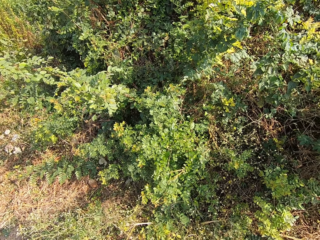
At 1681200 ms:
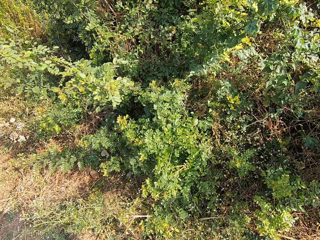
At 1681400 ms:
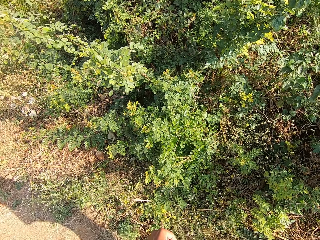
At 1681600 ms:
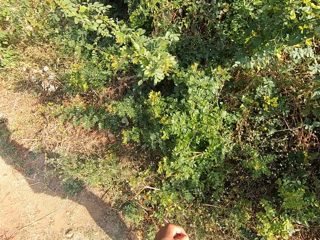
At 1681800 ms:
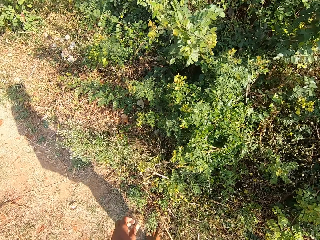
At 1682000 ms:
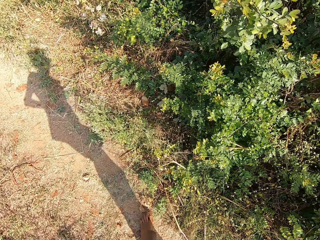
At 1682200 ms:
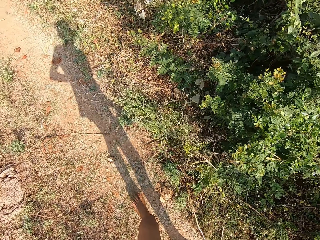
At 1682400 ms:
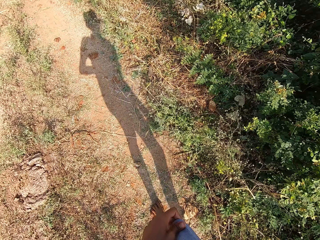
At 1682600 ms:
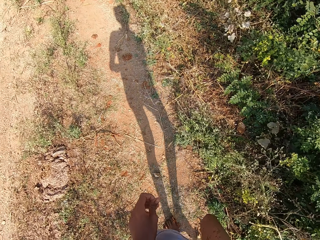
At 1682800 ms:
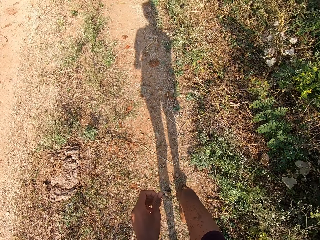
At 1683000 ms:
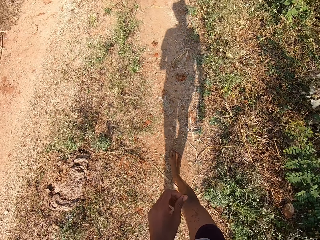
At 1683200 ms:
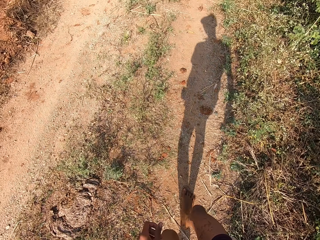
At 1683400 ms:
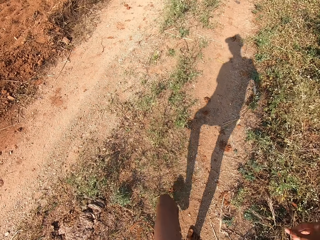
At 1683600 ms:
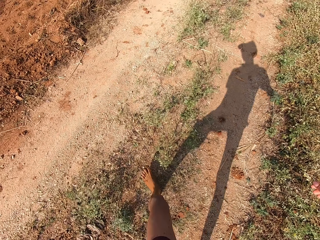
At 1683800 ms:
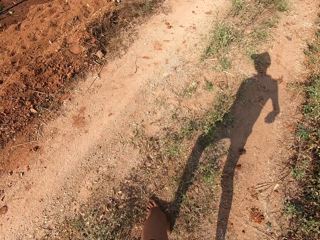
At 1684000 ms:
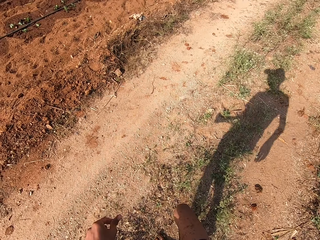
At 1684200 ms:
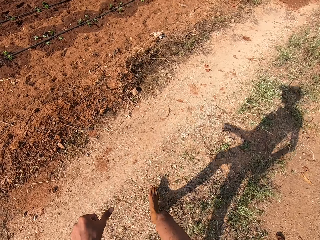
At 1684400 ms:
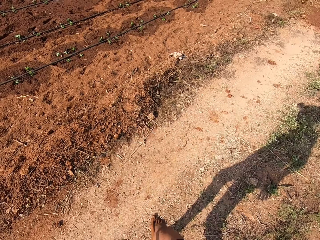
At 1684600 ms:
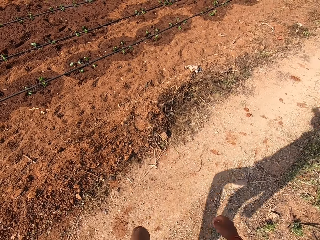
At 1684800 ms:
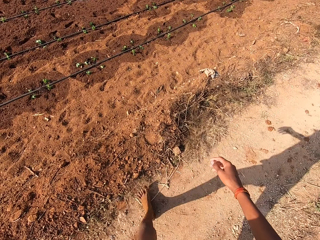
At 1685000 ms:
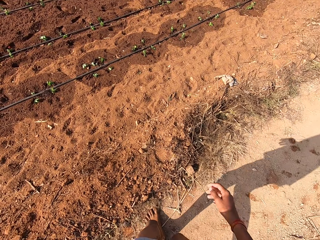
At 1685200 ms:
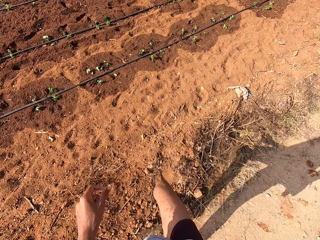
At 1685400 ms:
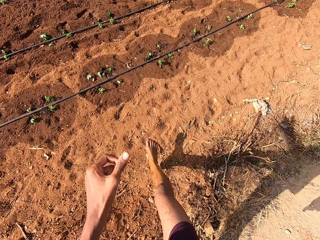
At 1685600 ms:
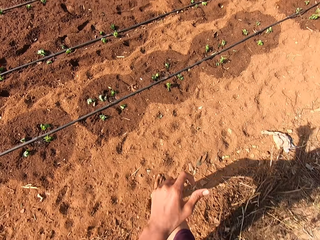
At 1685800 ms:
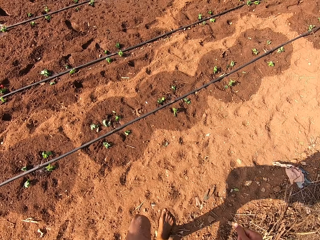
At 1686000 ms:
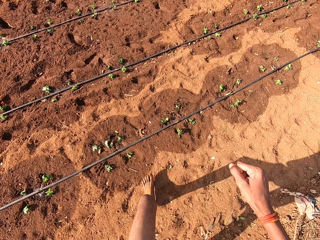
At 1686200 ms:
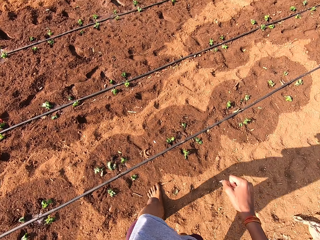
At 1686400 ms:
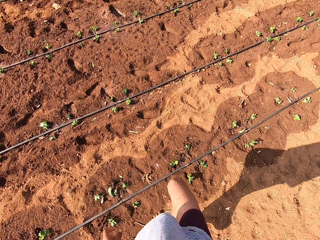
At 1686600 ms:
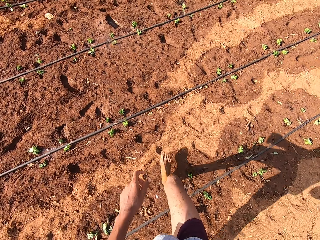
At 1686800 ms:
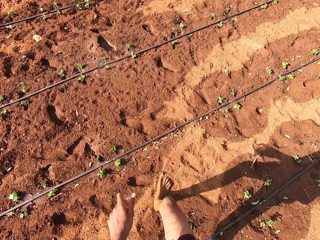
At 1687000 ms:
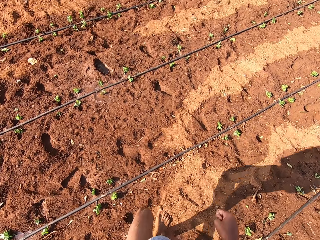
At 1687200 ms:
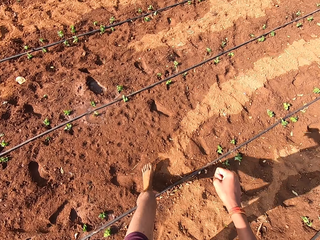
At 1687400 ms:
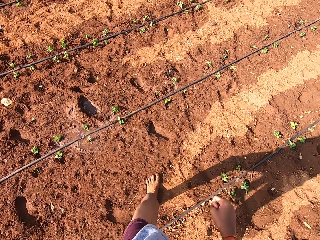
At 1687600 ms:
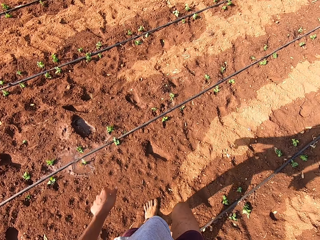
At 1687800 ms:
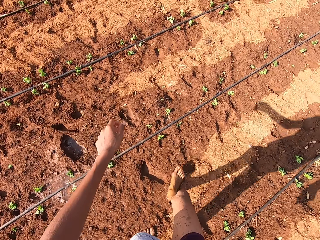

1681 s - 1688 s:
The camera wearer walks.

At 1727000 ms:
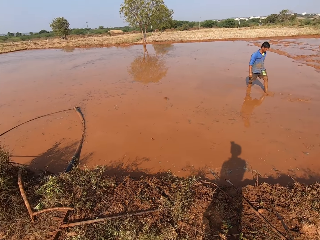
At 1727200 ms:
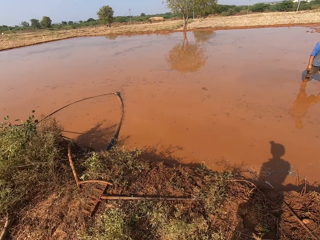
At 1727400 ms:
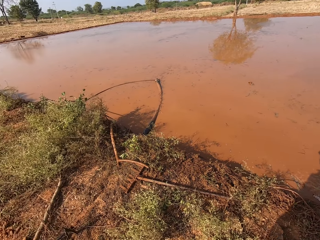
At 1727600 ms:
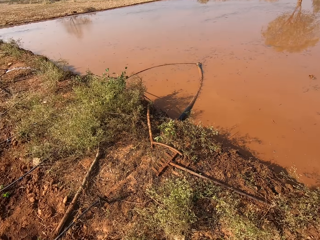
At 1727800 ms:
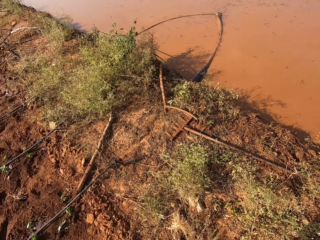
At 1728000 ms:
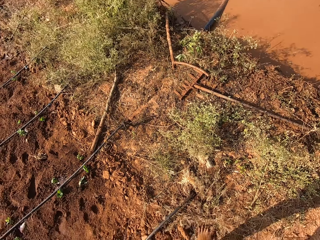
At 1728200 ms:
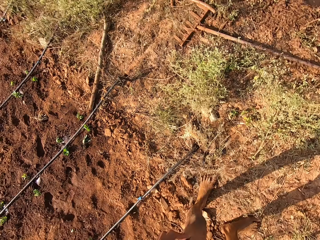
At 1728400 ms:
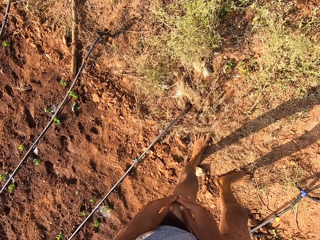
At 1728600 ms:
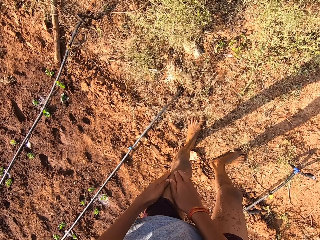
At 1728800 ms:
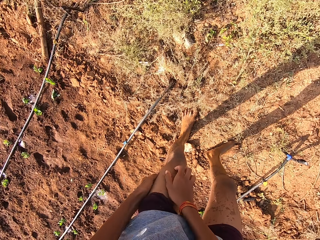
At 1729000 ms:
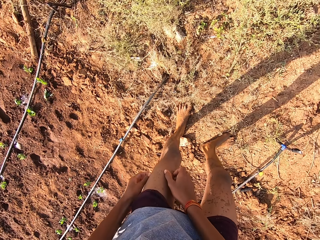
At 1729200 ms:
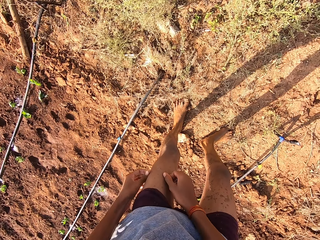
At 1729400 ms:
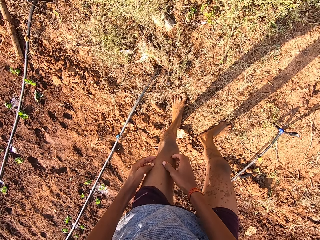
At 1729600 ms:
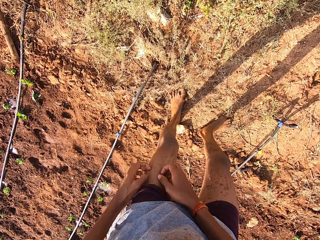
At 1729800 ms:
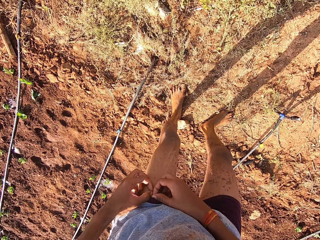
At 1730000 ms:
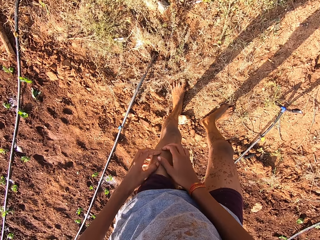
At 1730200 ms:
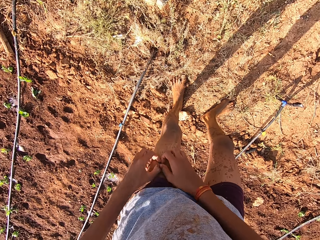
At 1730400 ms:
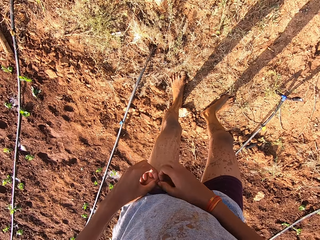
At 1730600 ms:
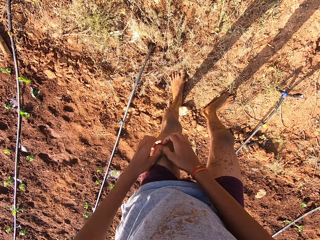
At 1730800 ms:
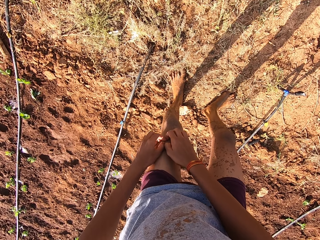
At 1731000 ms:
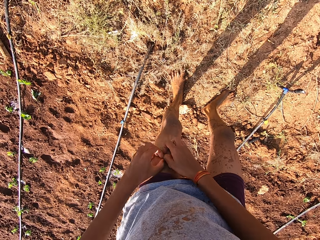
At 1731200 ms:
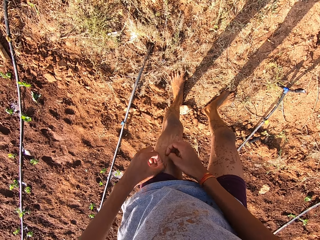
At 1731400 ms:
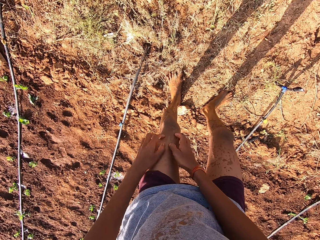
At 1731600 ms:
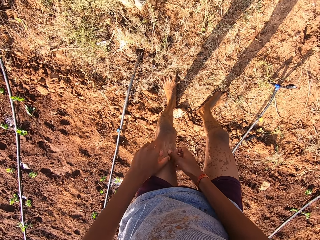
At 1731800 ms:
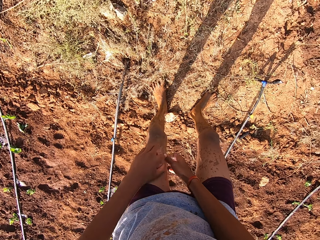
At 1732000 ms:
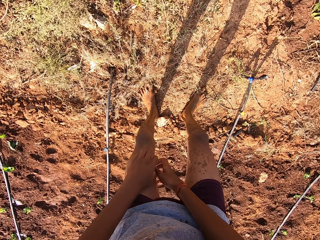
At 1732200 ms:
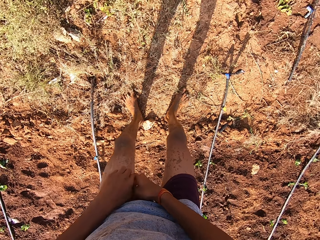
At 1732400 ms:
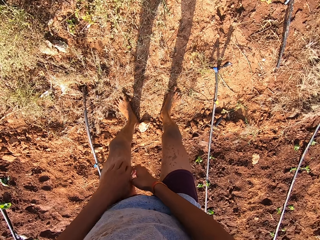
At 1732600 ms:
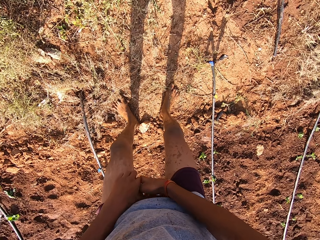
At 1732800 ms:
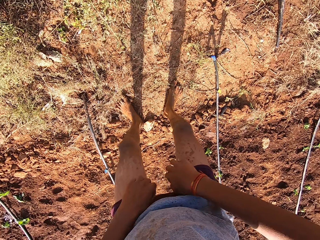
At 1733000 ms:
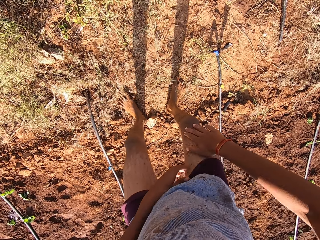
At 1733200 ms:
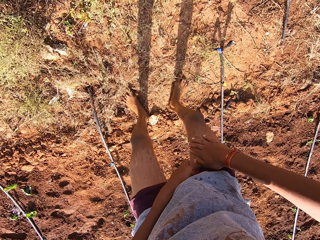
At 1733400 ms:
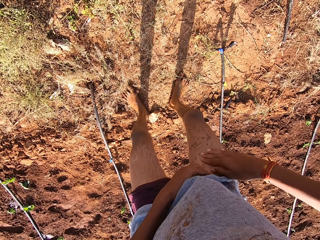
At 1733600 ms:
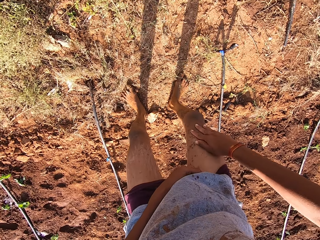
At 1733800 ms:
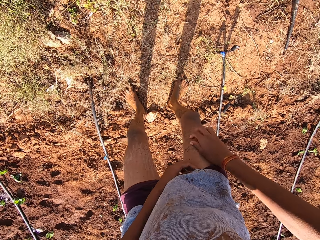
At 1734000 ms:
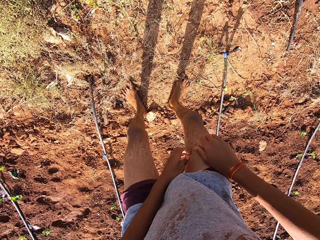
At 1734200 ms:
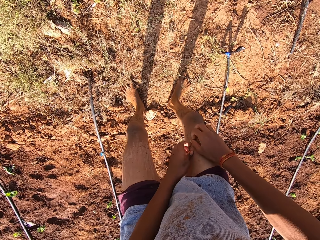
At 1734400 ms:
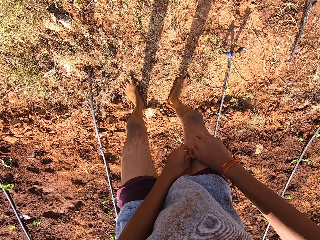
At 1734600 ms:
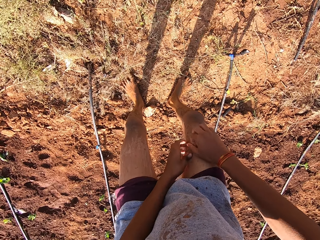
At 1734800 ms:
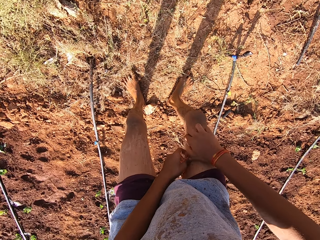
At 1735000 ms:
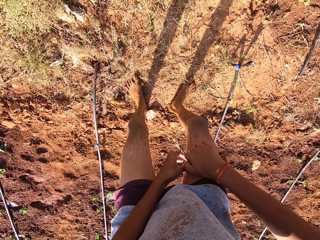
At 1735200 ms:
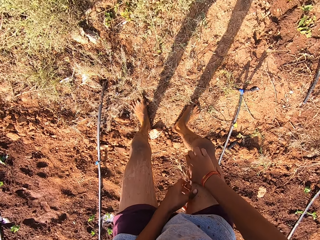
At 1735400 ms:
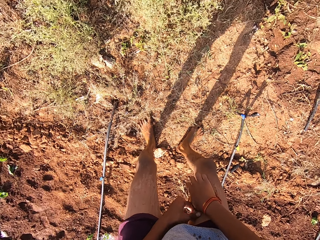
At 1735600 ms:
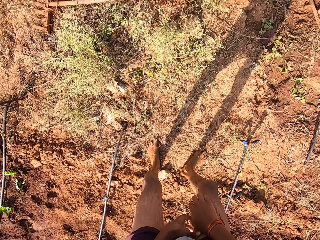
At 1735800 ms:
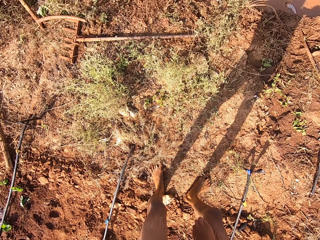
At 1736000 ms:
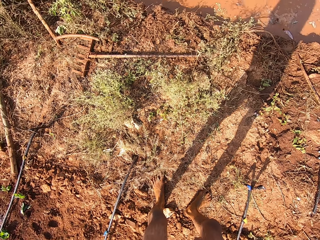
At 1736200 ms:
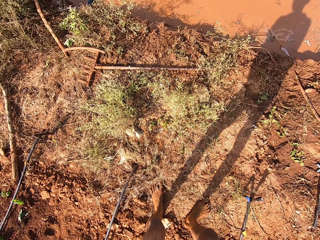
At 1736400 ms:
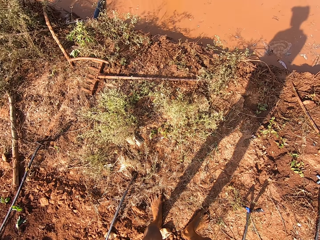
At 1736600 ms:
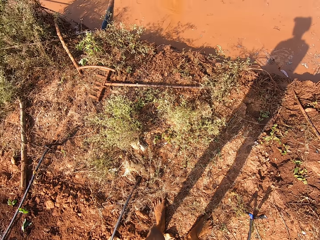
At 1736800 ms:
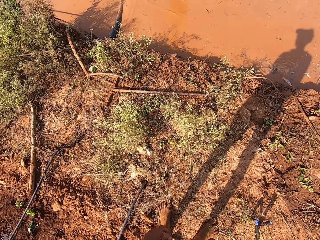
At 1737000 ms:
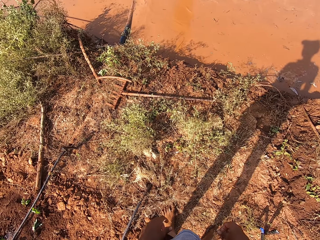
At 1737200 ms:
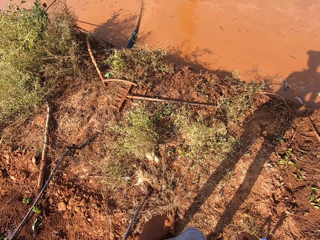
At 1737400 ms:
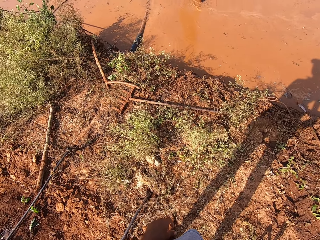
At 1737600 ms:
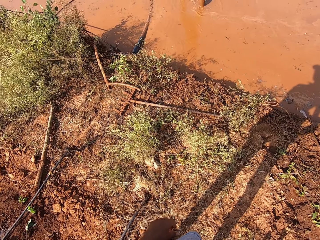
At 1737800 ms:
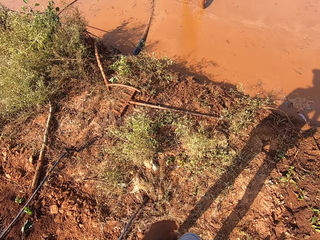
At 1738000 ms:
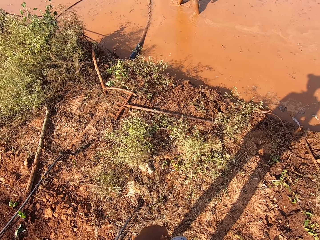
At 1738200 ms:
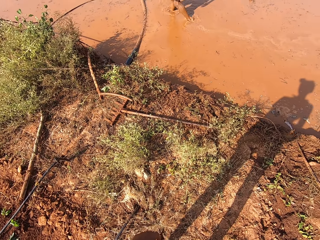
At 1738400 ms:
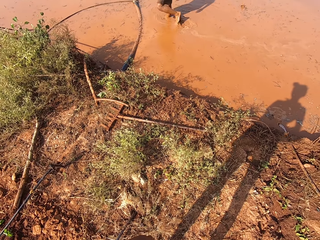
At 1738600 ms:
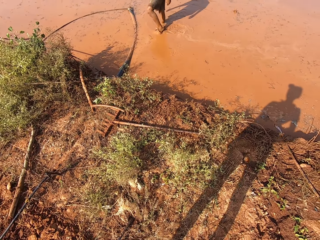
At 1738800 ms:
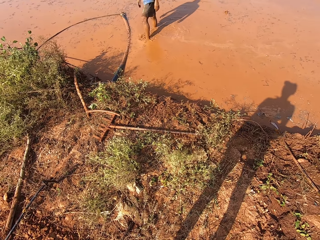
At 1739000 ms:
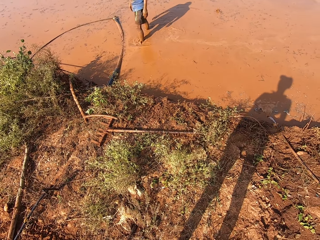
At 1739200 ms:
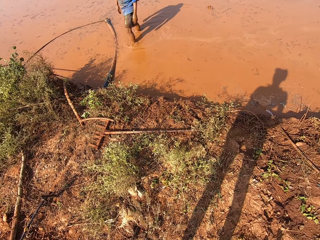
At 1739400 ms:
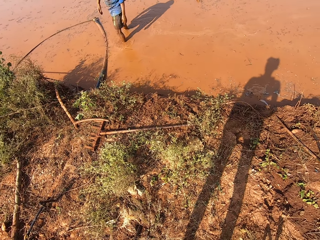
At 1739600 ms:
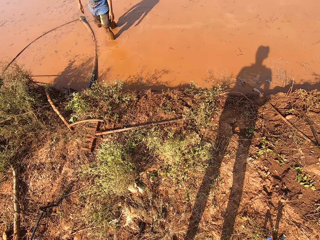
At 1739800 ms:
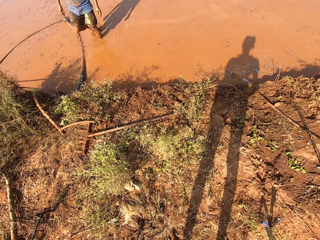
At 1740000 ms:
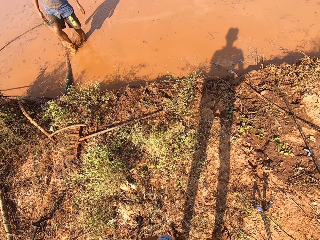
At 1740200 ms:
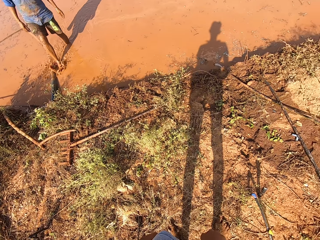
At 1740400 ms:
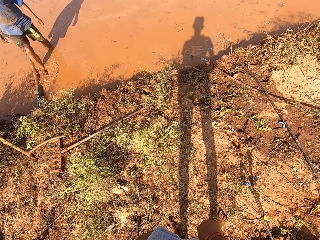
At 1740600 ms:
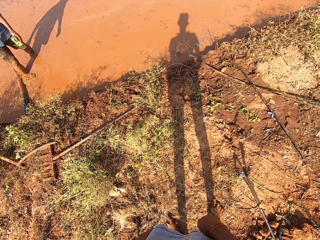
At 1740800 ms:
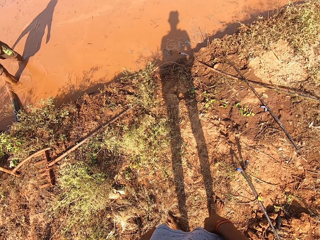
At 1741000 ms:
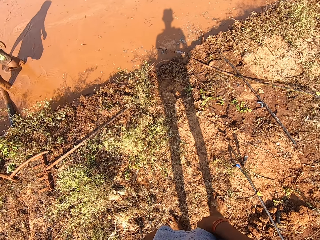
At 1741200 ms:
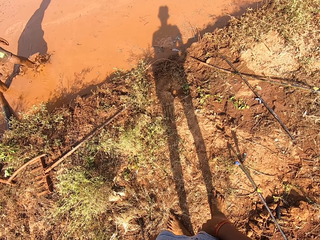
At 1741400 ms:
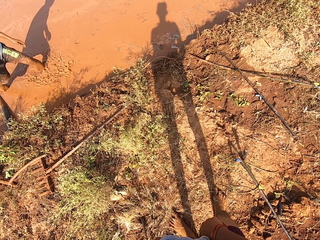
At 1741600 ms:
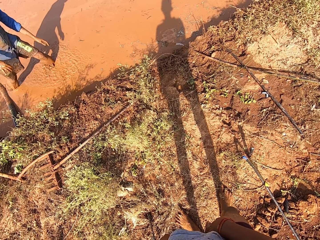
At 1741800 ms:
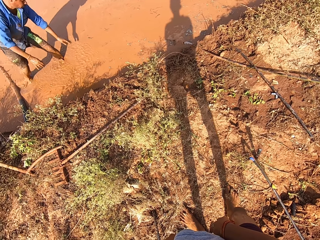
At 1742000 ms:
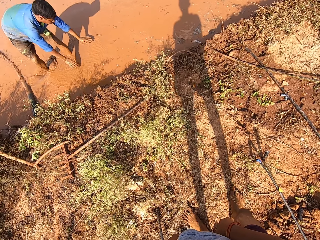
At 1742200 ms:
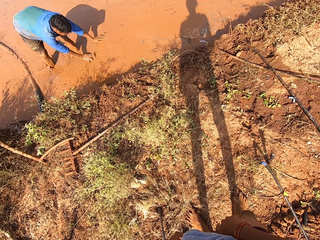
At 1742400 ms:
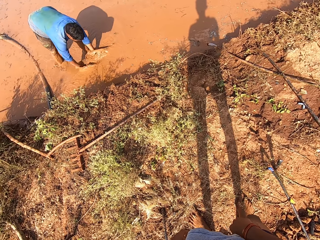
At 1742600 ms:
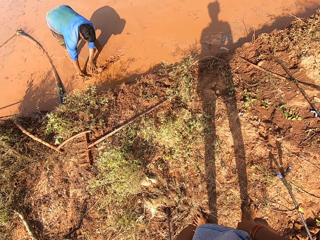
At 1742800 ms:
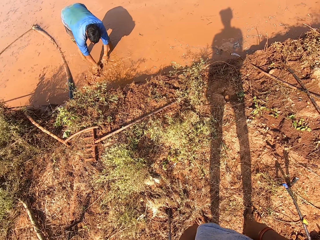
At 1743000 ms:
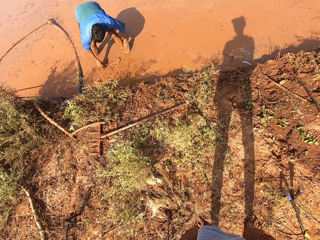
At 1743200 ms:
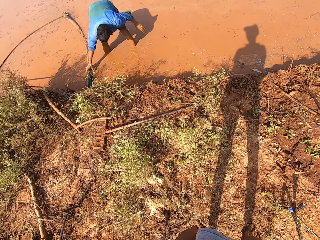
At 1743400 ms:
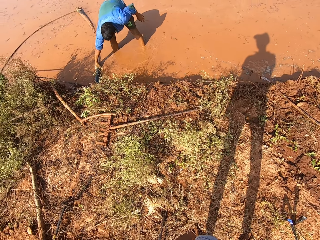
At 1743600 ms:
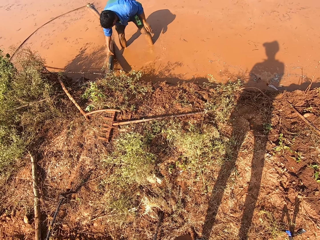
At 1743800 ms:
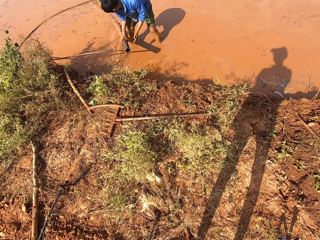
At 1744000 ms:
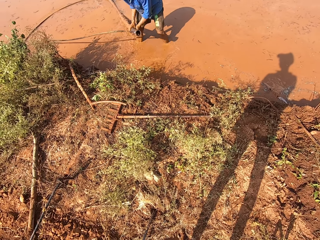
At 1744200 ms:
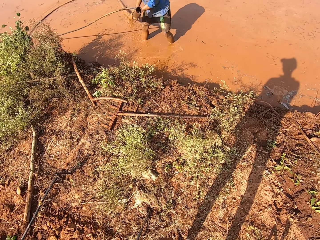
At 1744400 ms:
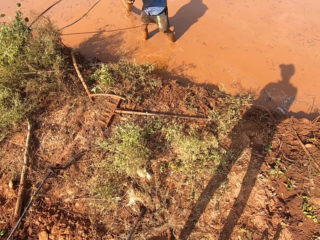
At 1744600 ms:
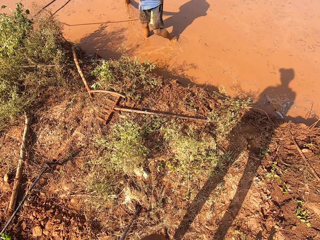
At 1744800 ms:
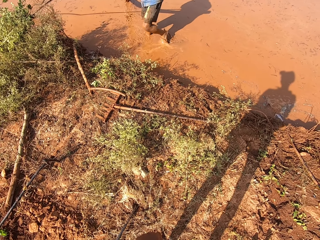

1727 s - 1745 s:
The camera wearer scratches his left leg with both hands. He scratches his right leg with both hands. A man interacts with the camera wearer. The man runs both hands through water on the ground. The man picks up a tube from the ground with both hands.
